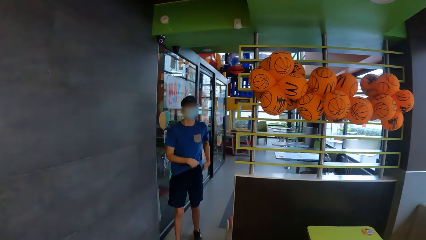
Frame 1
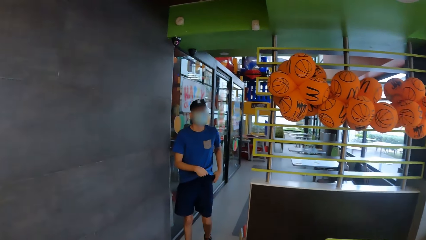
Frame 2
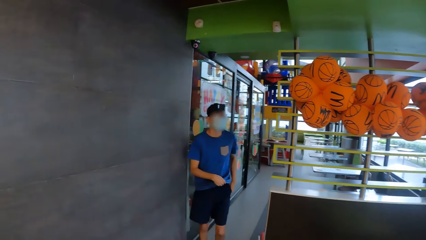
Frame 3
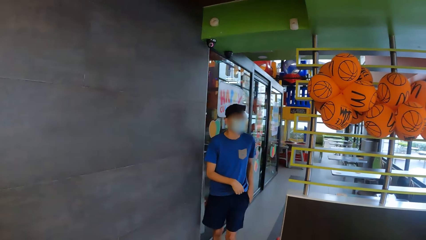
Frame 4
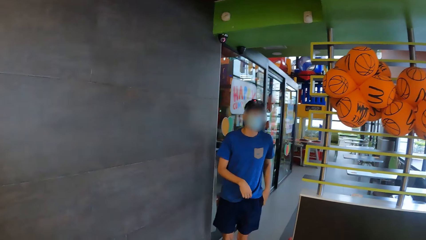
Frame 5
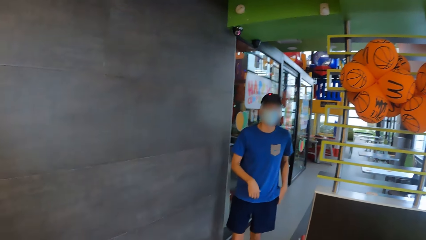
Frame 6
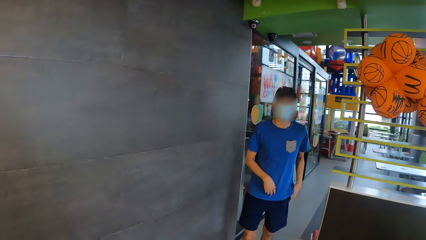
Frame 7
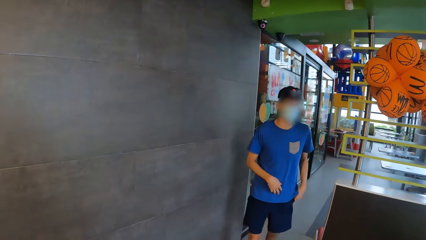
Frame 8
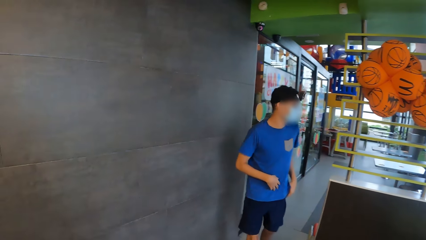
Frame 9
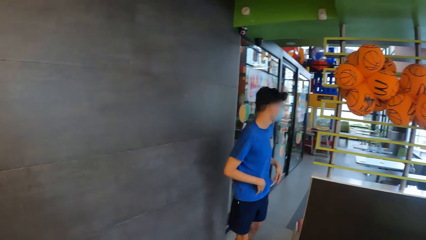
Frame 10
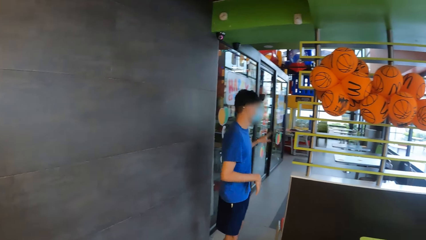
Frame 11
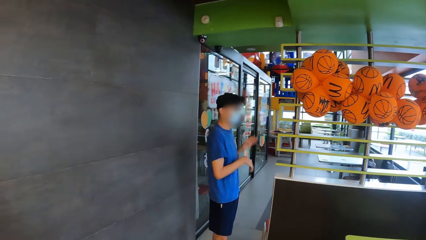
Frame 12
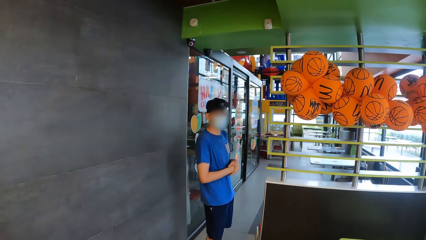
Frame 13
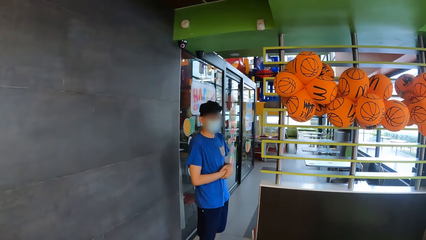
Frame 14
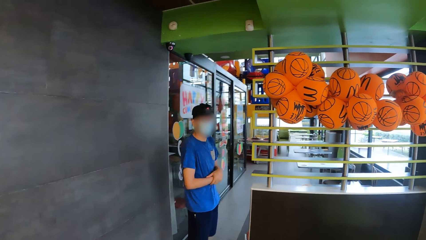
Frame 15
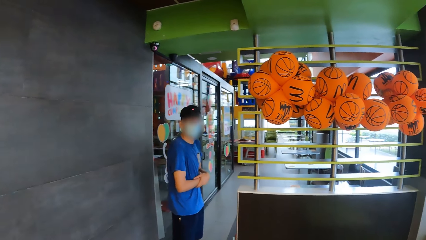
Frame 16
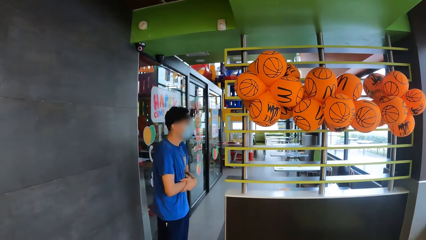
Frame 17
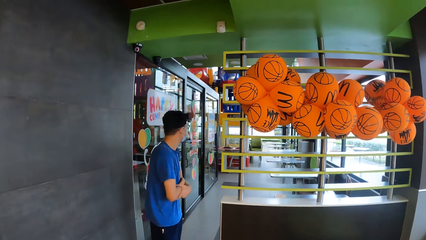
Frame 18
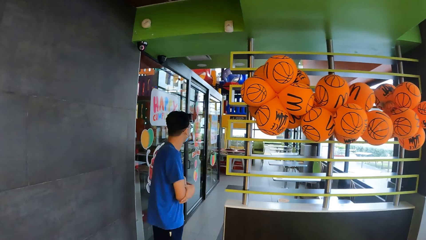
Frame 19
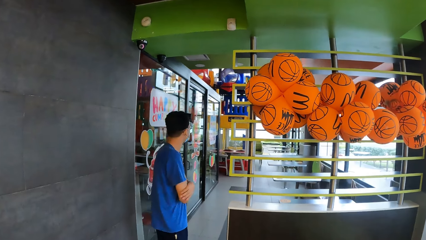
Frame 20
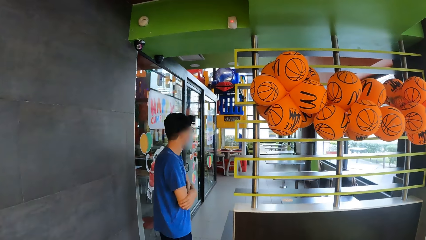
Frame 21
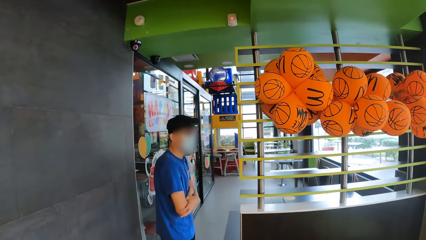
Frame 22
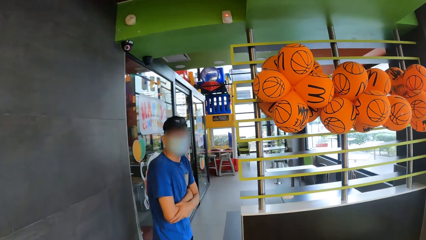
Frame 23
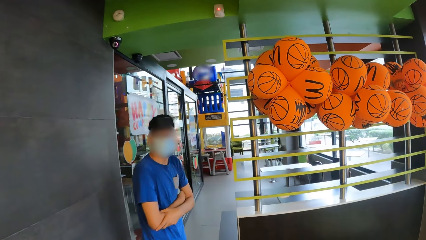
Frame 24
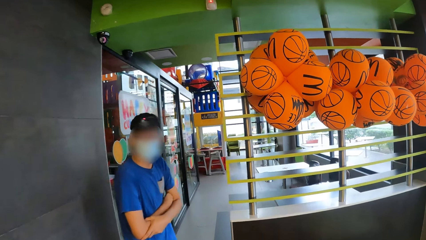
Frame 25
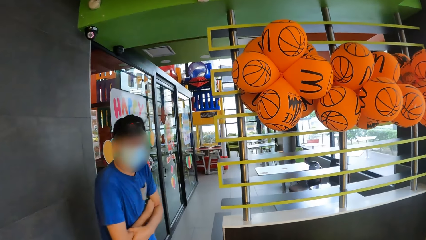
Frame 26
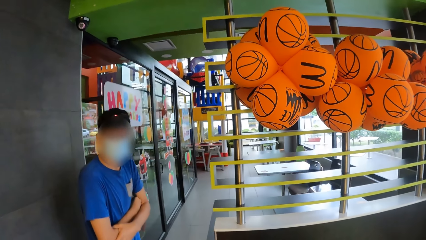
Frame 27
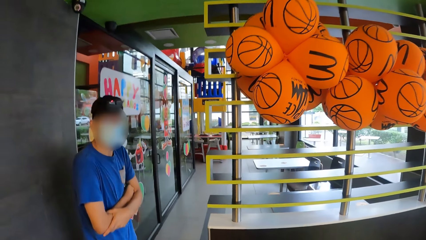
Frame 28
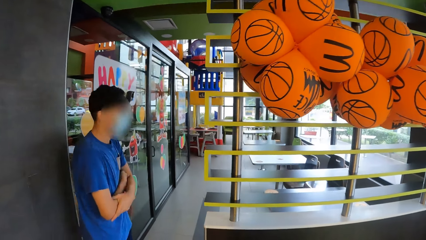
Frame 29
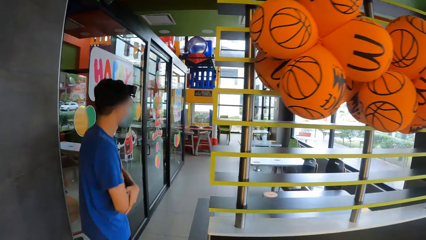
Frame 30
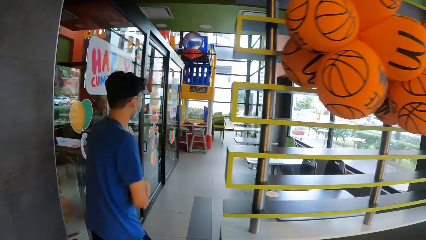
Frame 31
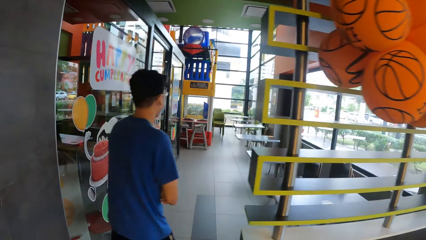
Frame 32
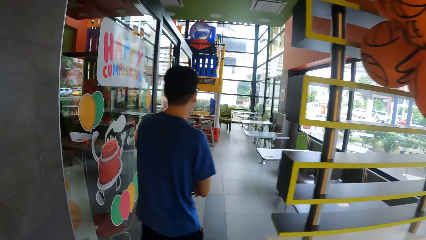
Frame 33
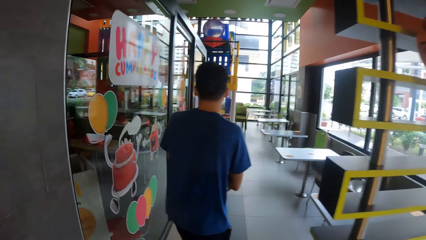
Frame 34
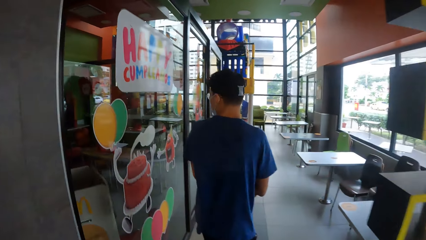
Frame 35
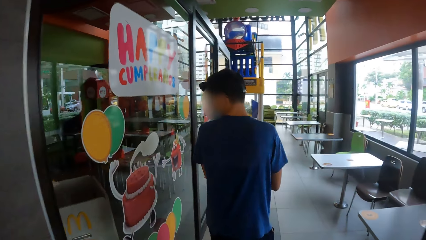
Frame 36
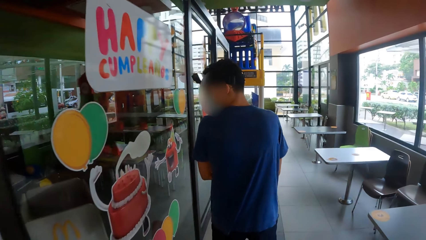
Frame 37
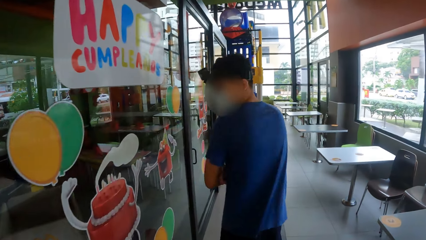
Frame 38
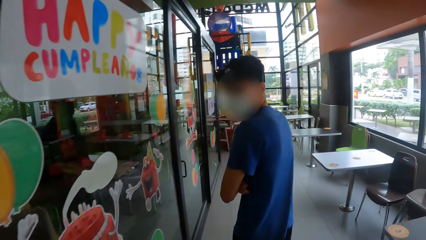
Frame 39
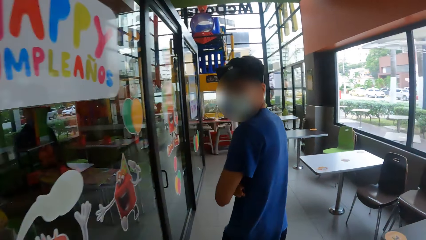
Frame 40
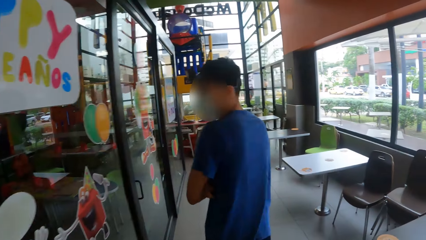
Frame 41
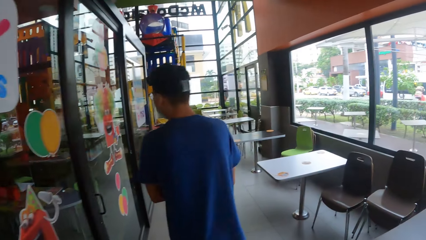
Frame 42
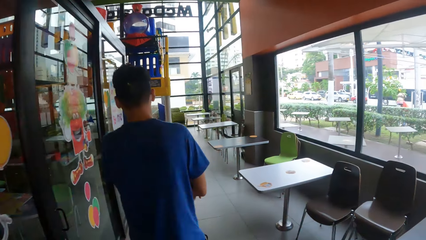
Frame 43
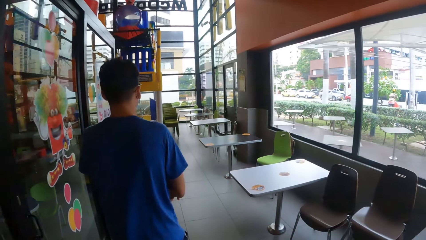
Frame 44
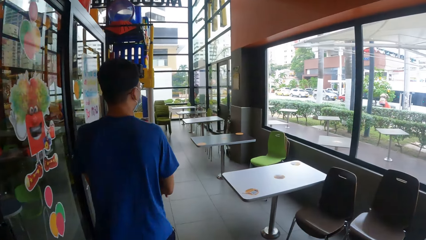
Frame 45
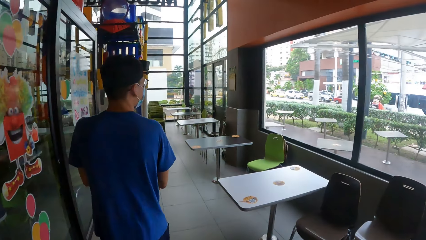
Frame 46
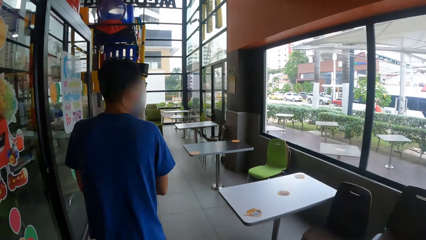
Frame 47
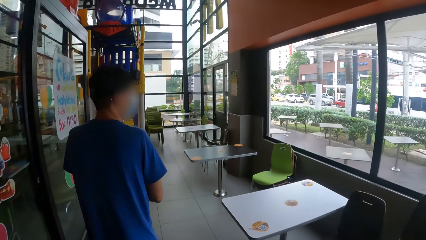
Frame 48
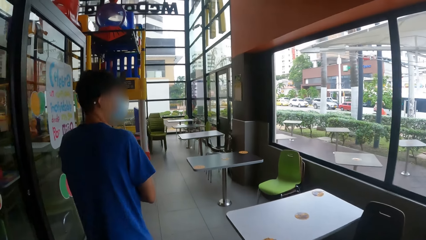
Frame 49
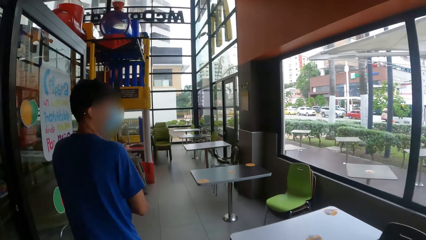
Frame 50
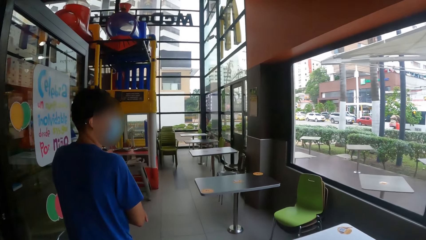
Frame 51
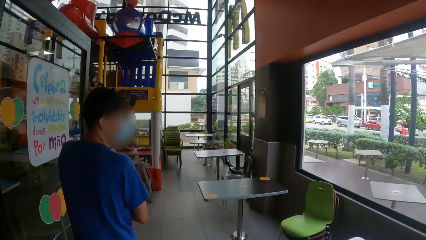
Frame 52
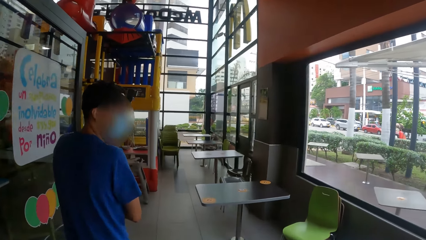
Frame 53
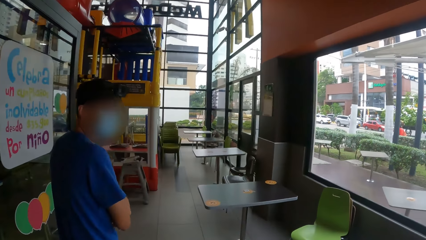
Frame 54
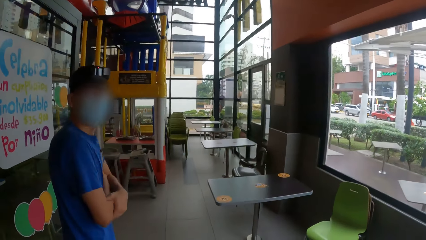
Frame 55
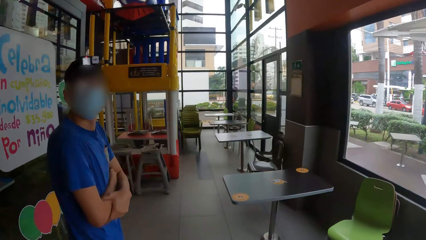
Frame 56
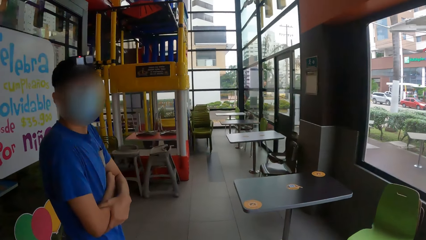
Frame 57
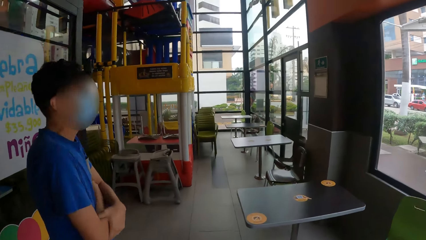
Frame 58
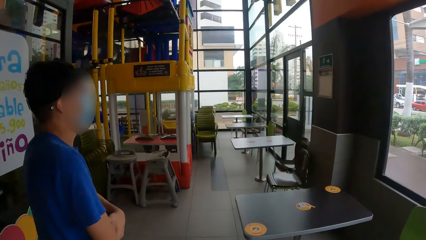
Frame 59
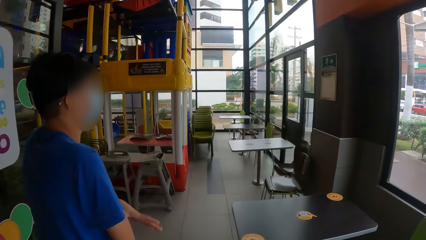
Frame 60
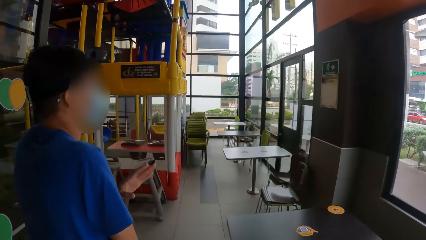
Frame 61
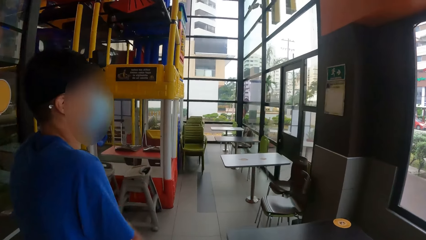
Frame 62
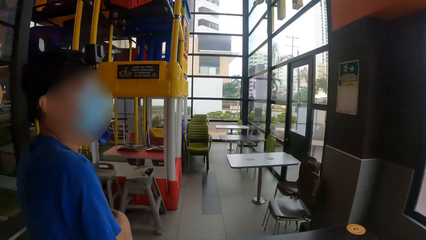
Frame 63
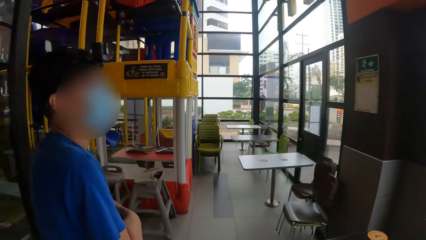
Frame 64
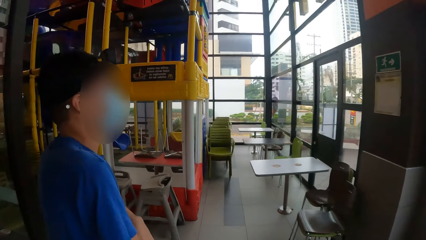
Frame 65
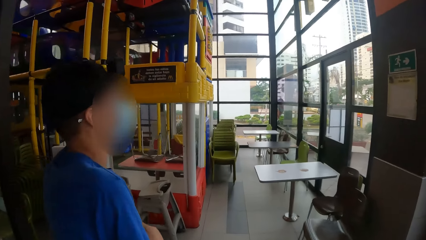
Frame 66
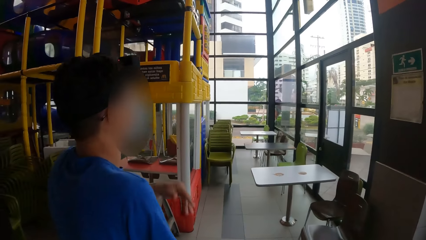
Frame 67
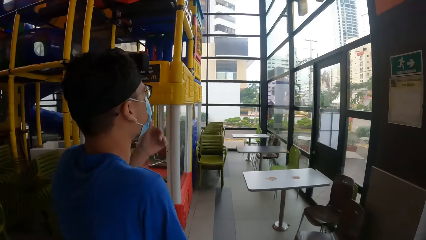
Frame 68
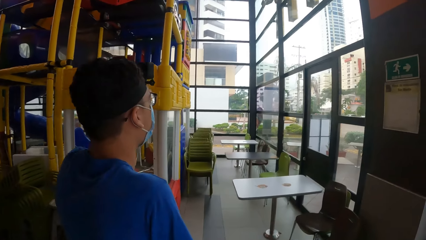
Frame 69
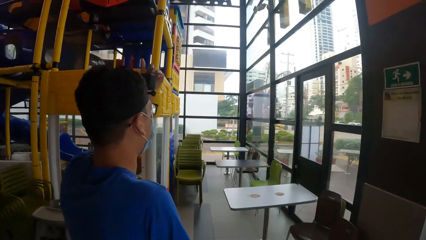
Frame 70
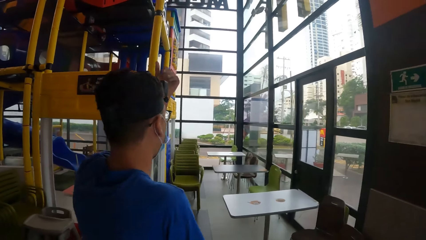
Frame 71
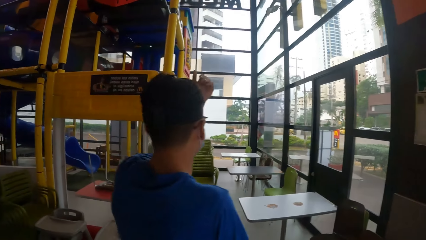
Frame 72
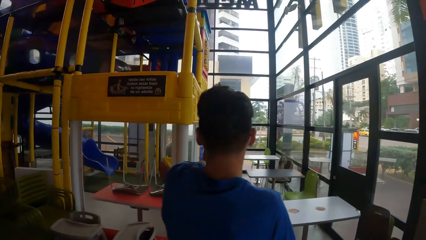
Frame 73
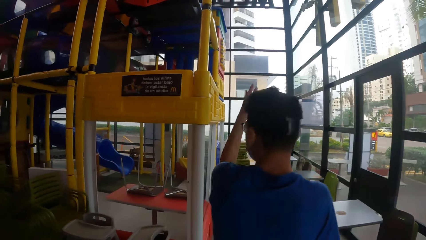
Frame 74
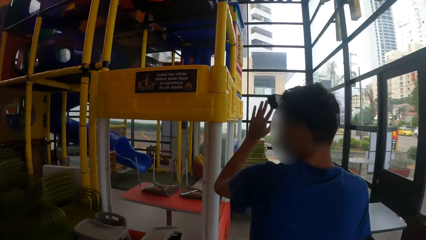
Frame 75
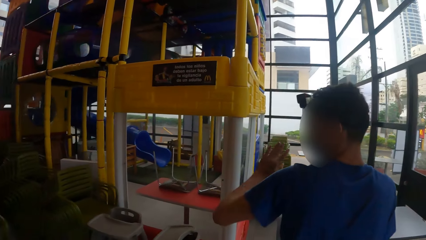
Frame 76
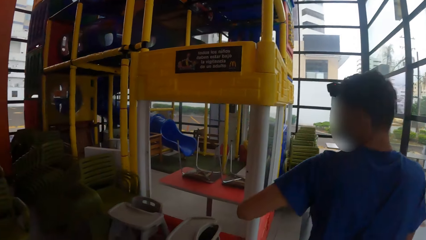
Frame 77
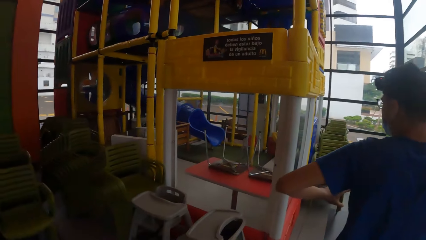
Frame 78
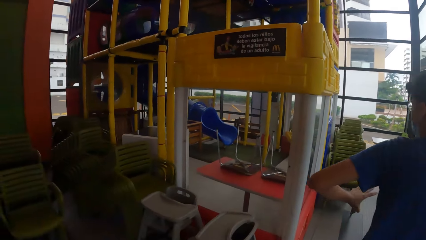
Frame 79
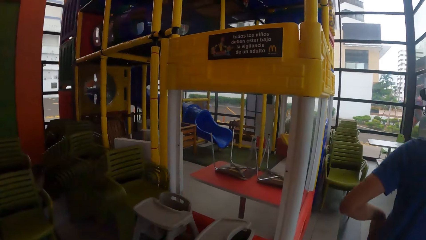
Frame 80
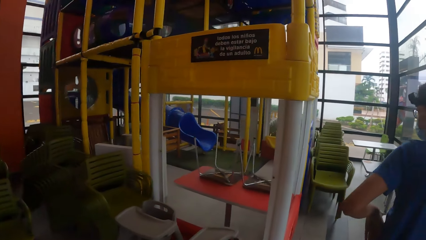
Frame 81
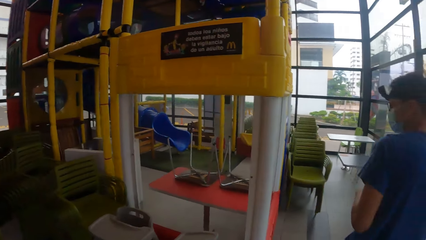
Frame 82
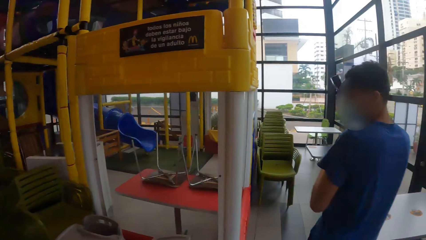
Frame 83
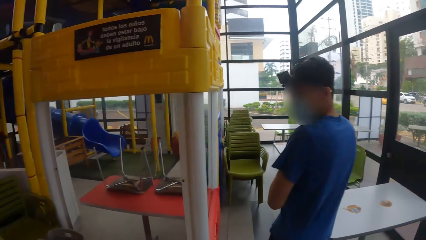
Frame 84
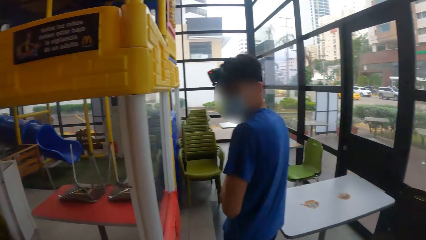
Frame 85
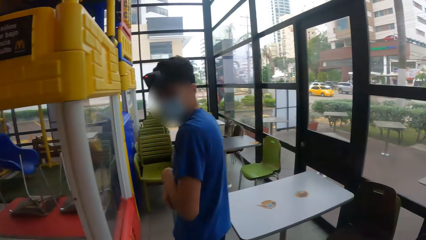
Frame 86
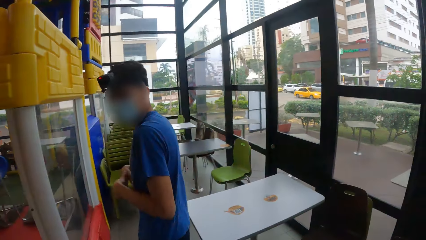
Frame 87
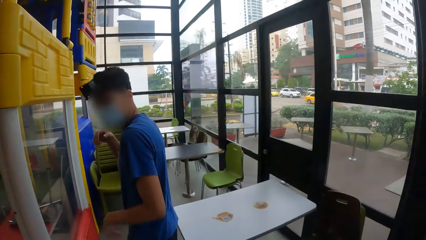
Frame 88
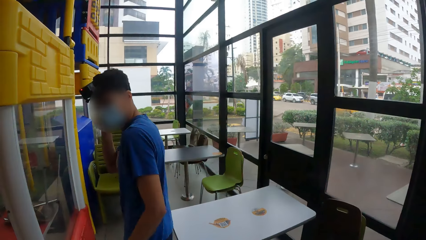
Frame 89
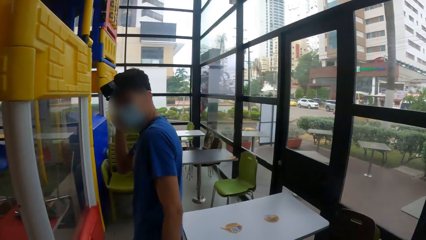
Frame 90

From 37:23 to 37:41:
The camera wearer looks at a man. They interact with the man. The man speaks to the camera wearer. The camera wearer looks at the man. They walk around the restaurant. The man walks. The man speaks to the camera wearer and looks at the camera wearer. The camera wearer walks around the restaurant. The man signs. The camera wearer looks around the restaurant. They look at the man.
